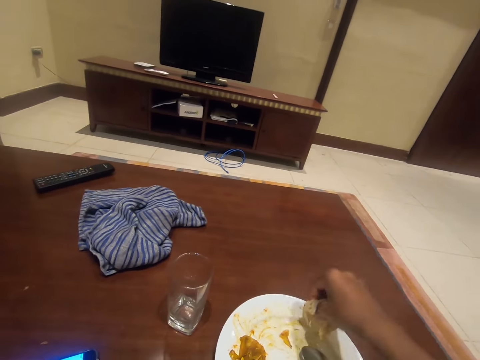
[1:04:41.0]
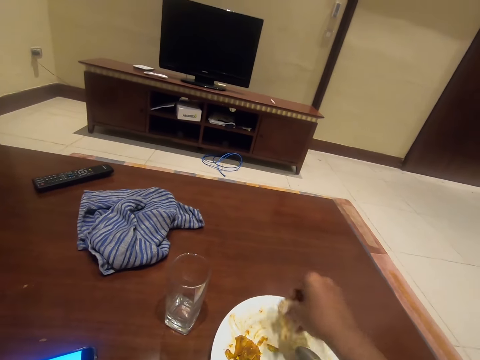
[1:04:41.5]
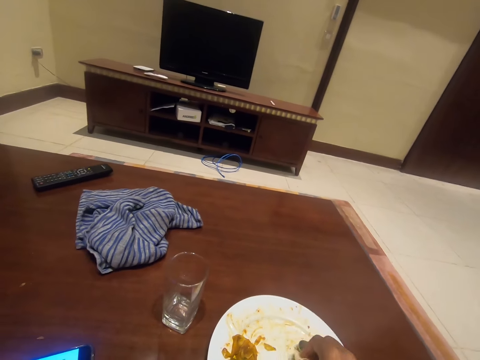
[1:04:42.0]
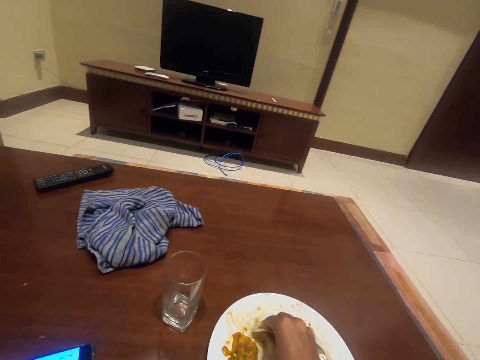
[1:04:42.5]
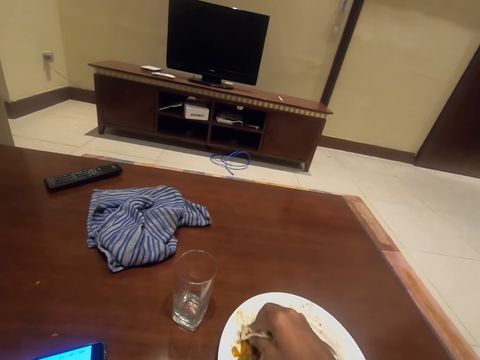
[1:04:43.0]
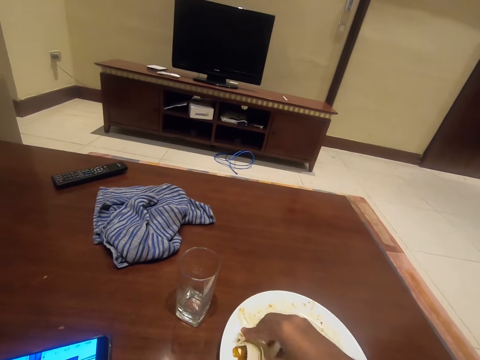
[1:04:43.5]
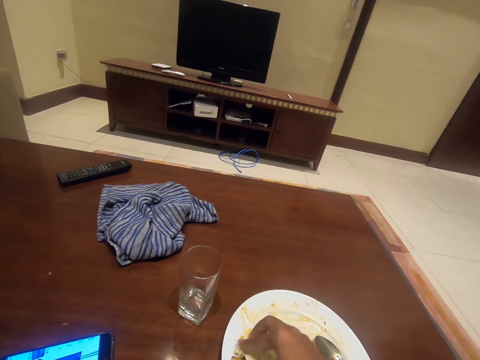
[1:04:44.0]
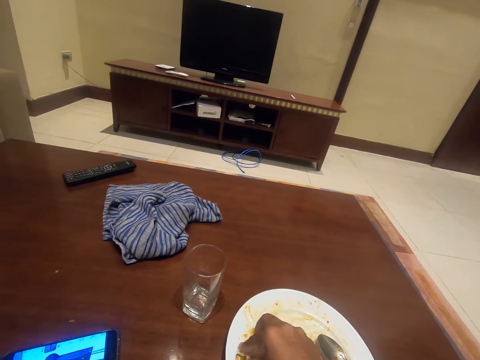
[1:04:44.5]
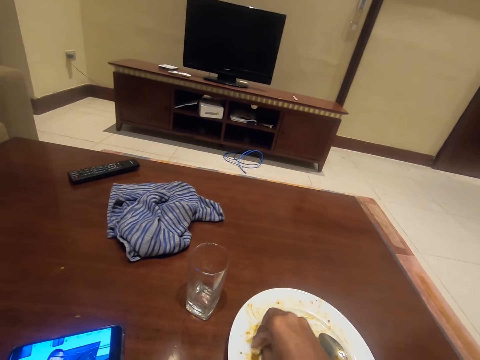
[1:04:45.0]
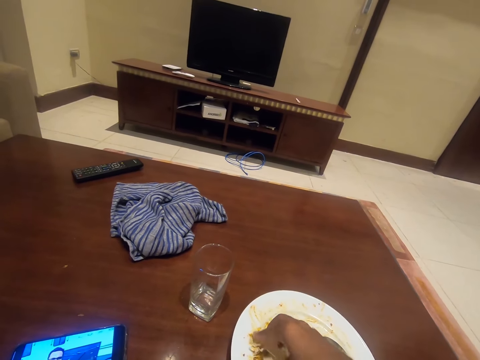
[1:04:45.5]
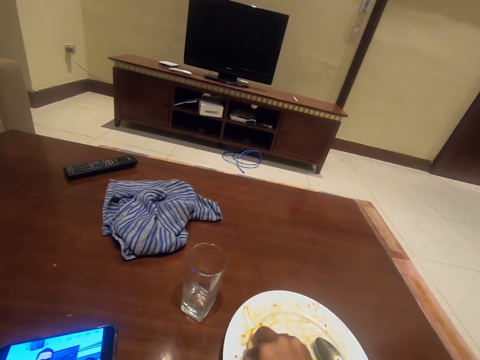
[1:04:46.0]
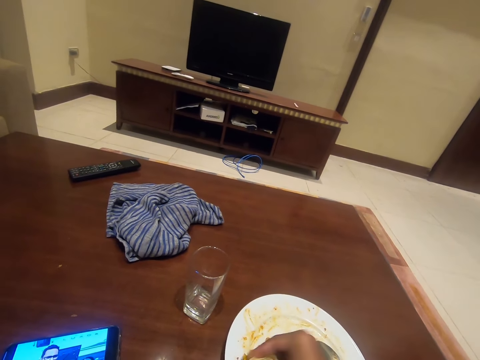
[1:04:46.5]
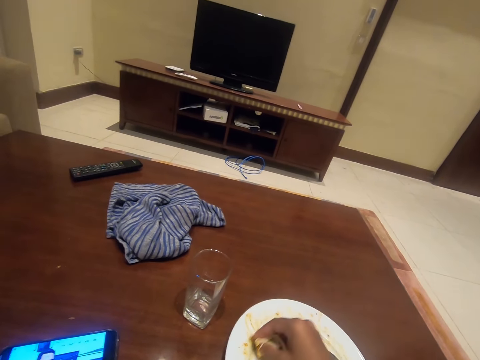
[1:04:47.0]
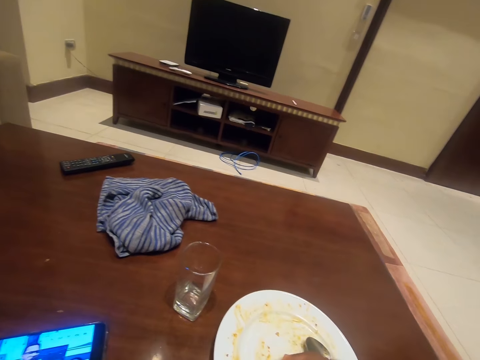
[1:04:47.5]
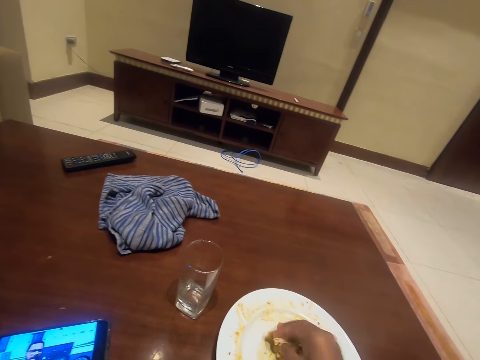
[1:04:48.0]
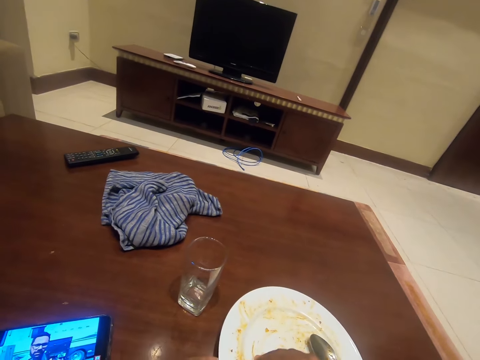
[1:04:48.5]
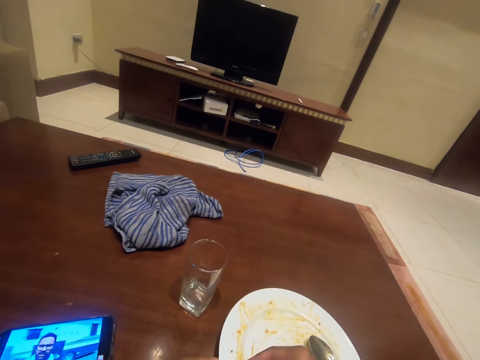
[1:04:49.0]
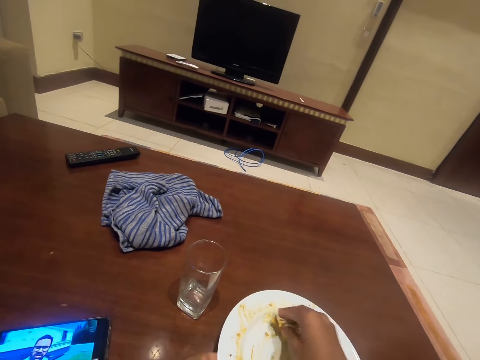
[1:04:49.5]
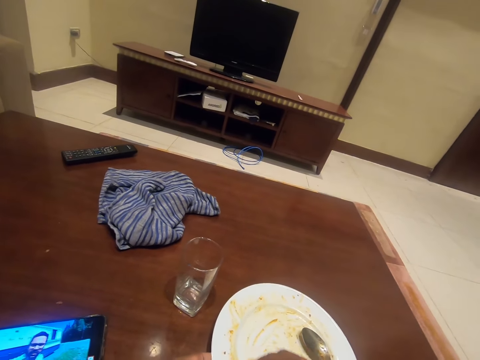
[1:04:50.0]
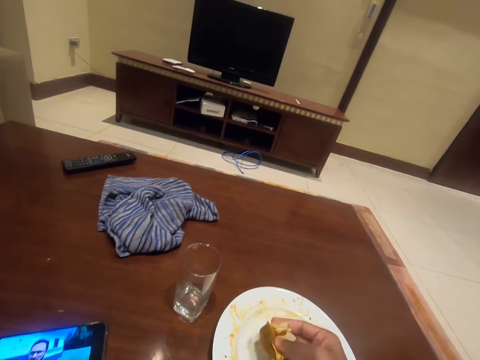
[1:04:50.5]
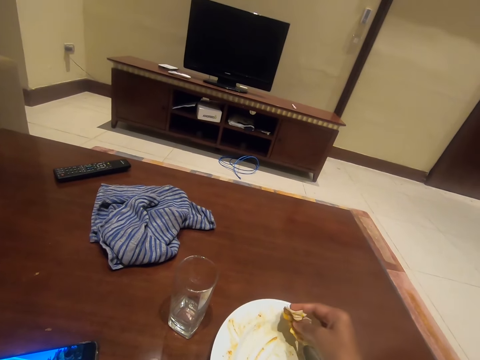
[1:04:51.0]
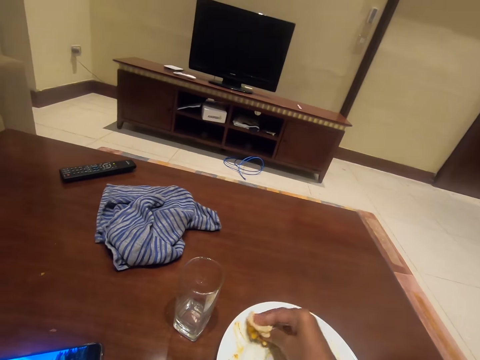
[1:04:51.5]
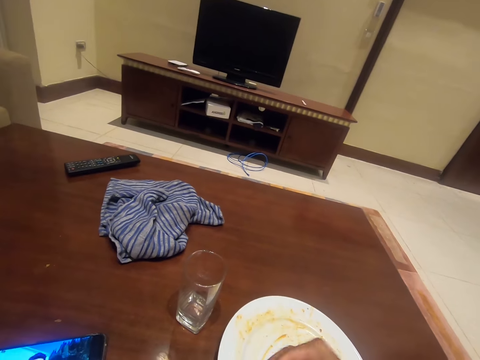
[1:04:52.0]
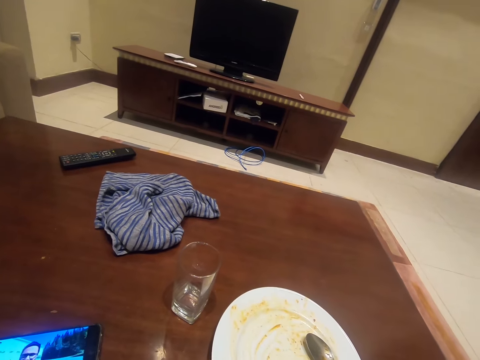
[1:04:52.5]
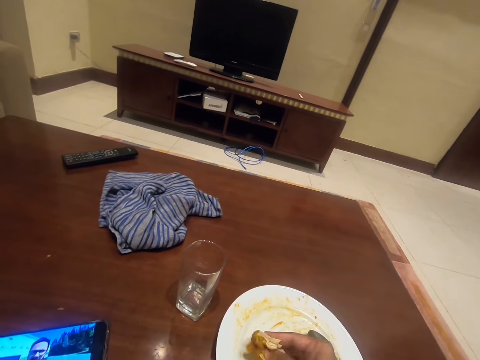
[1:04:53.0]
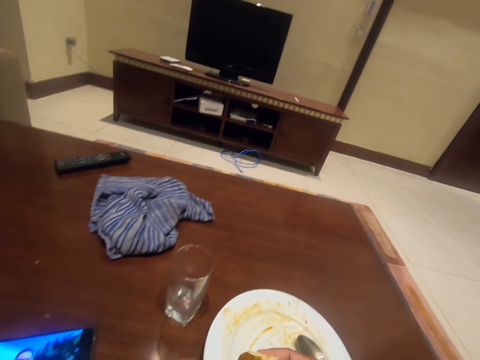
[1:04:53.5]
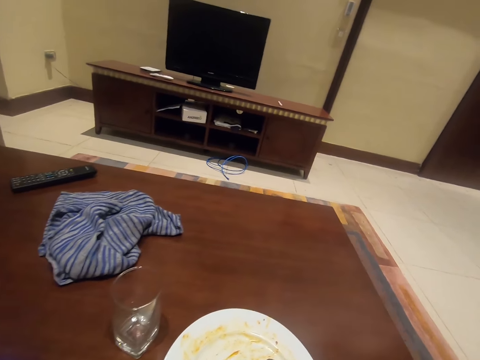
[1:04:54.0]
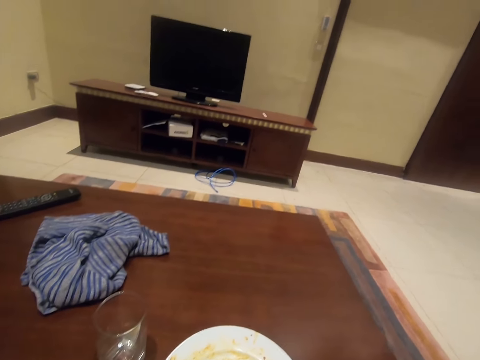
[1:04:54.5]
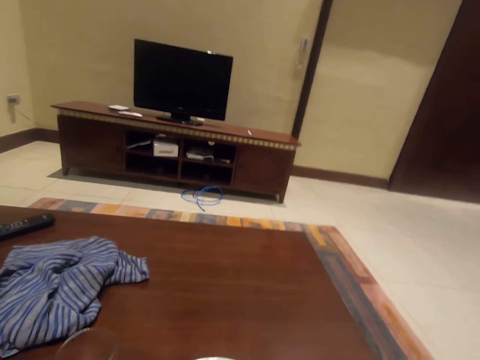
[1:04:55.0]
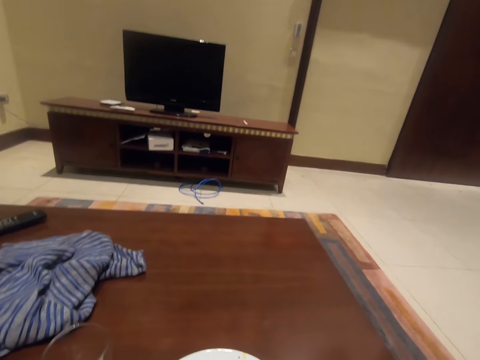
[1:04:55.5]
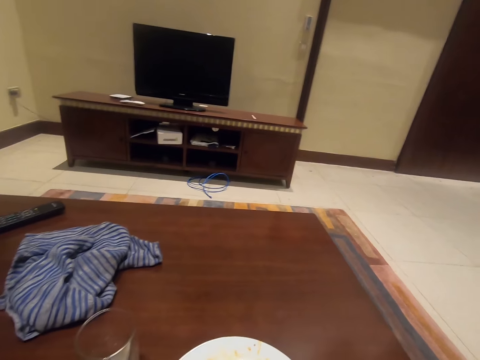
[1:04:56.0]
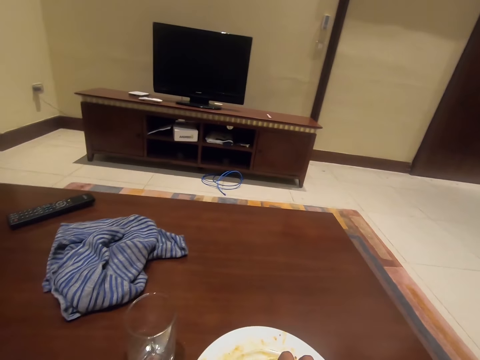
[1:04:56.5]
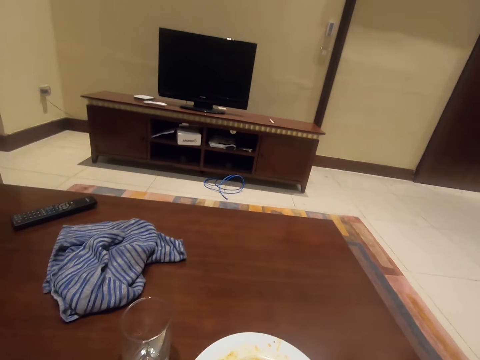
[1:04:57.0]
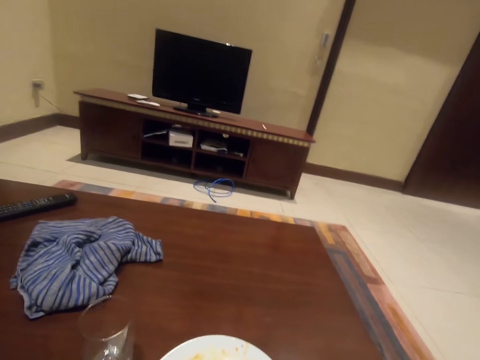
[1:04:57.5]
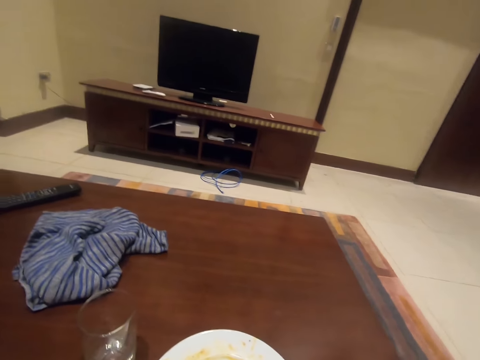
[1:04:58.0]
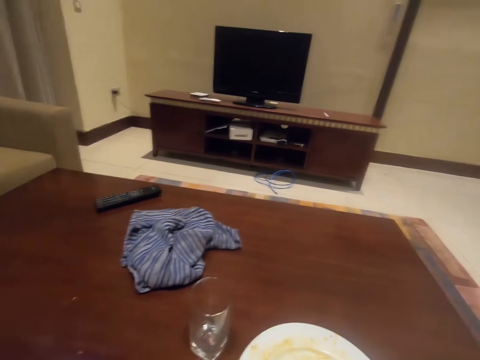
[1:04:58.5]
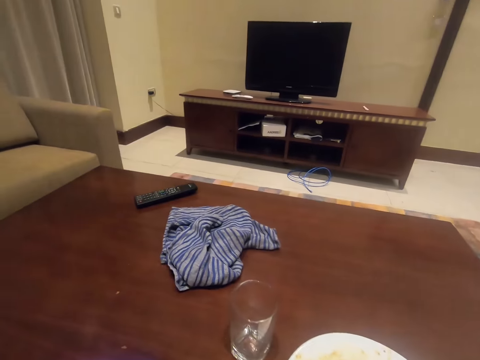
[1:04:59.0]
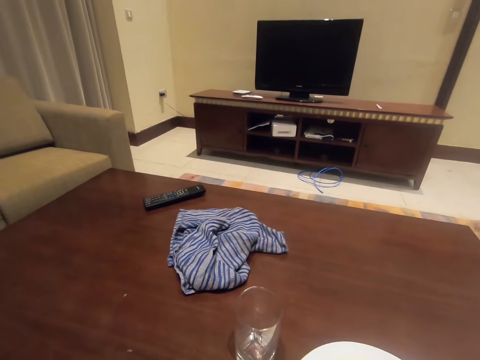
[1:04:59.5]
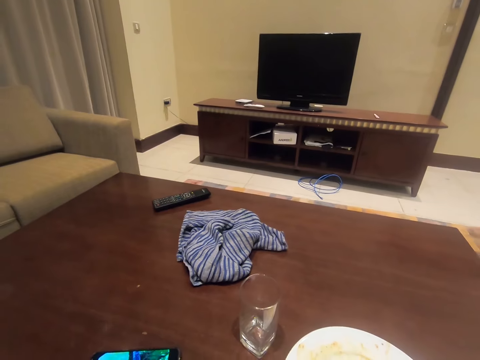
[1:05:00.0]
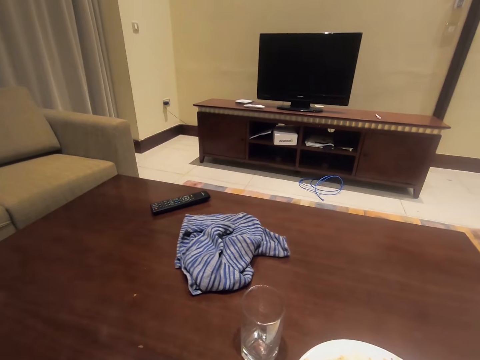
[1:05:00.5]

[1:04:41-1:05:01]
The camera wearer scoops vegetables in a plate with a flat bread. They move the spoon in the plate. They scoop the vegetables in the plate with the flat bread. They put the vegetables with the flat bread in the mouth. They look around.

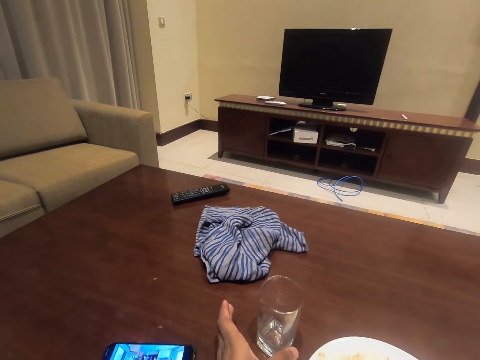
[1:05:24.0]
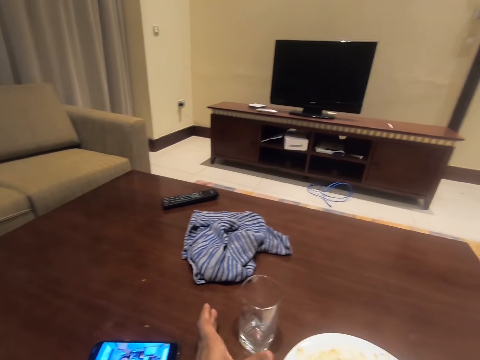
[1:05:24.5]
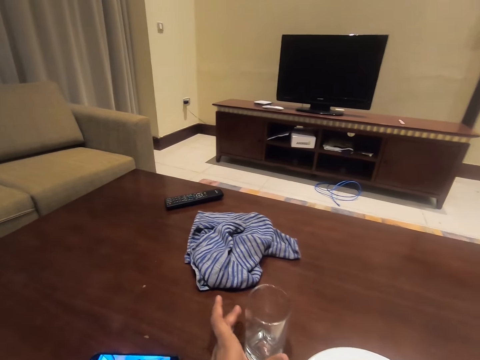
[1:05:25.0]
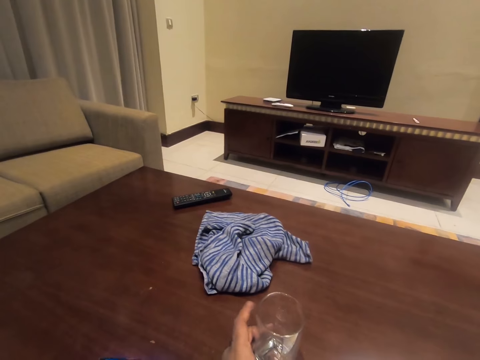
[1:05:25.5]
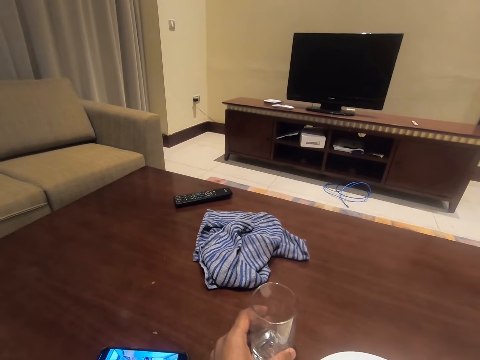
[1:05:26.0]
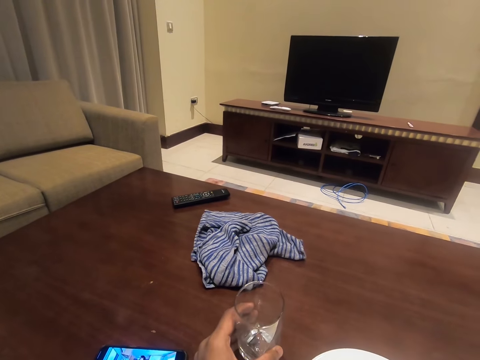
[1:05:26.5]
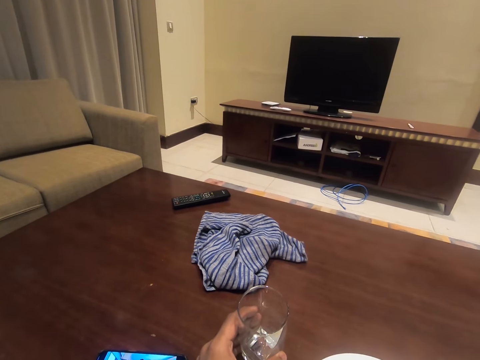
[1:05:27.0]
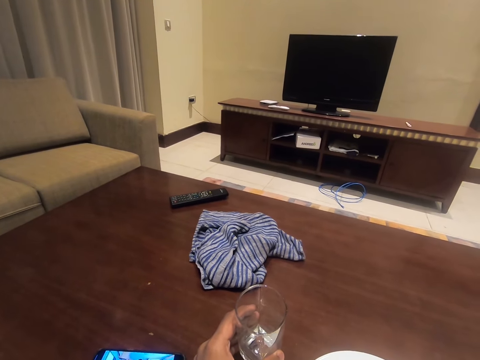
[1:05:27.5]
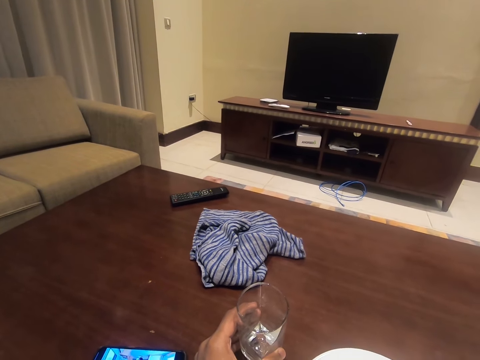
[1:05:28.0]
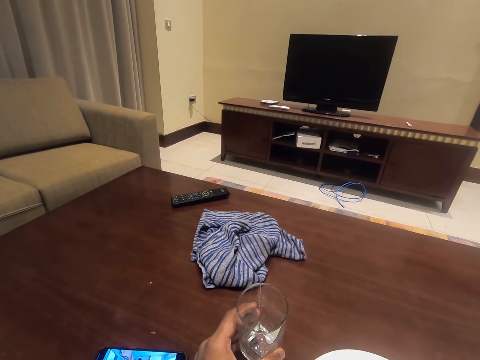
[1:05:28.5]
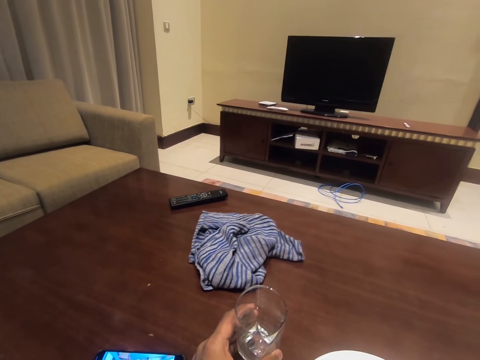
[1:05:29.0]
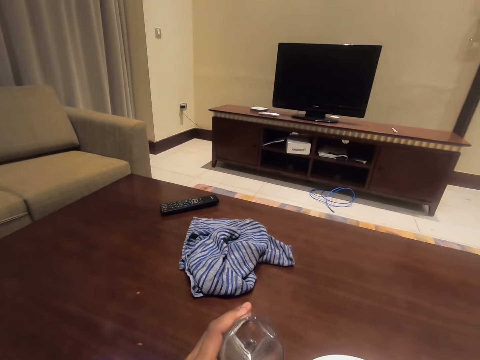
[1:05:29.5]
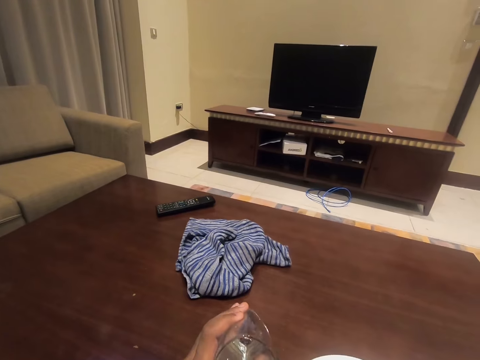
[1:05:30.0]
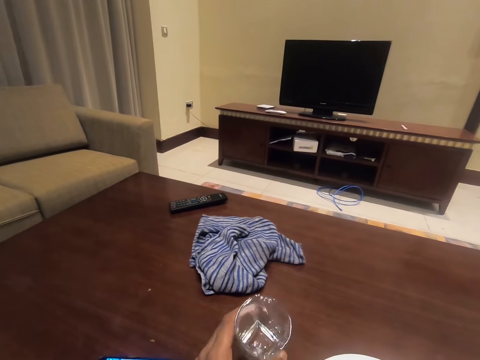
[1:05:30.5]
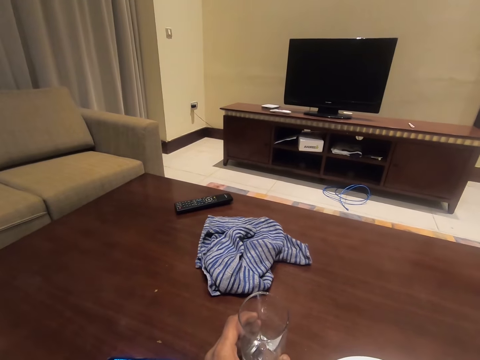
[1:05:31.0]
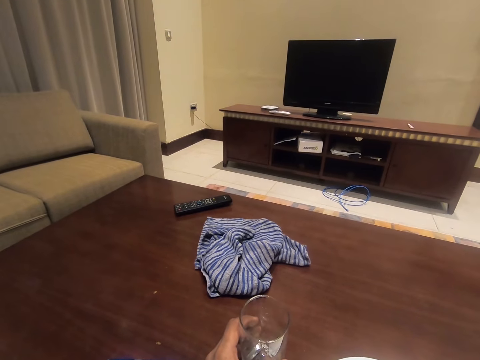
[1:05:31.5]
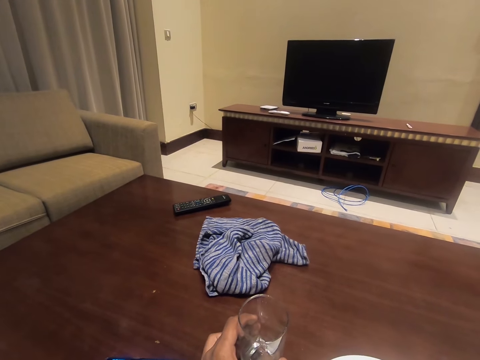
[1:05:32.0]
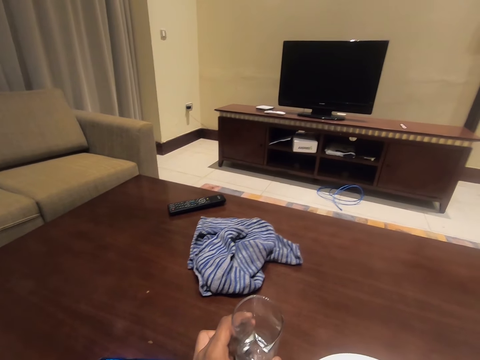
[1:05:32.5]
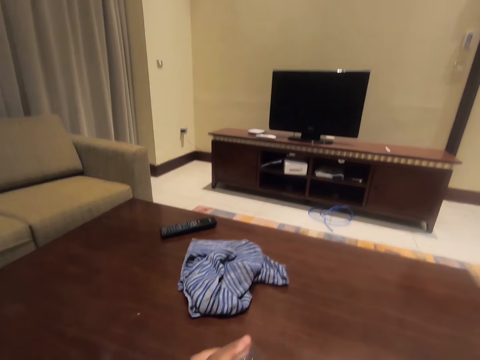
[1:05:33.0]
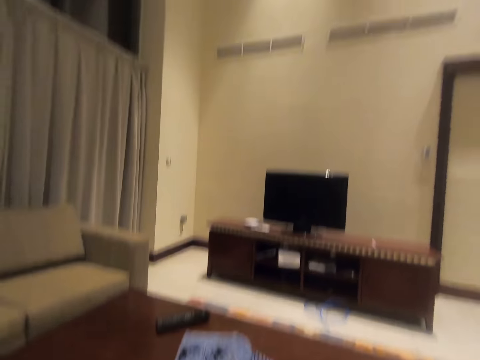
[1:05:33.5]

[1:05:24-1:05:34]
The camera wearer picks up a glass cup on the table with his left hand. He looks around. He looks at the glass. He looks around.
